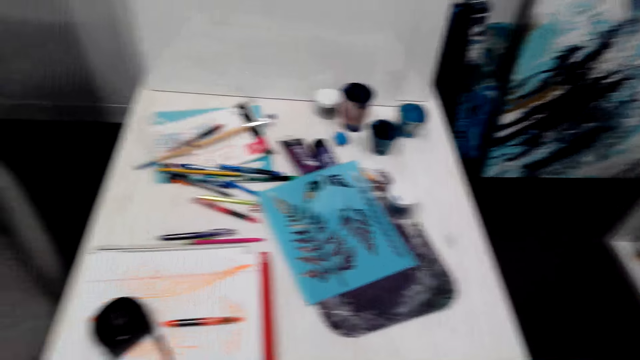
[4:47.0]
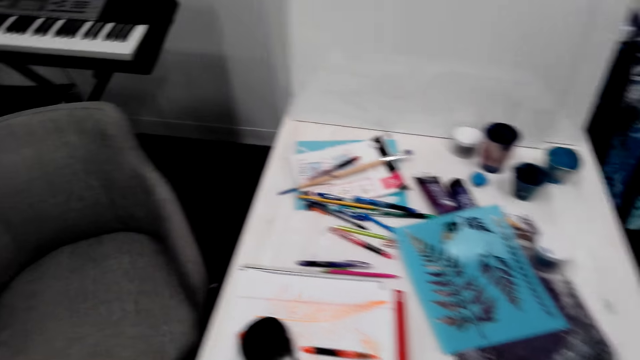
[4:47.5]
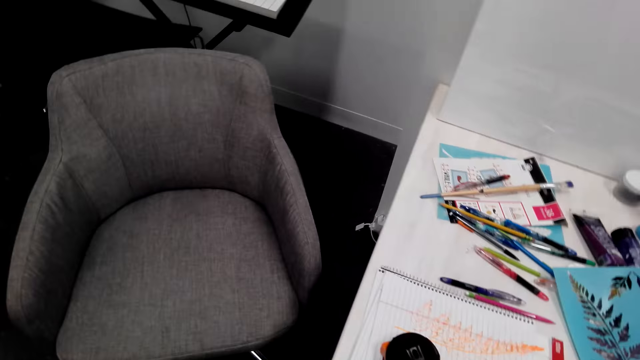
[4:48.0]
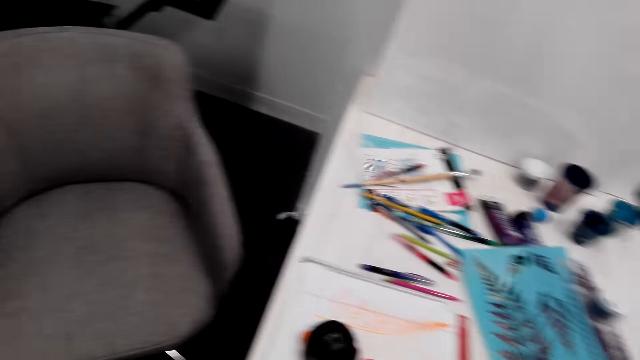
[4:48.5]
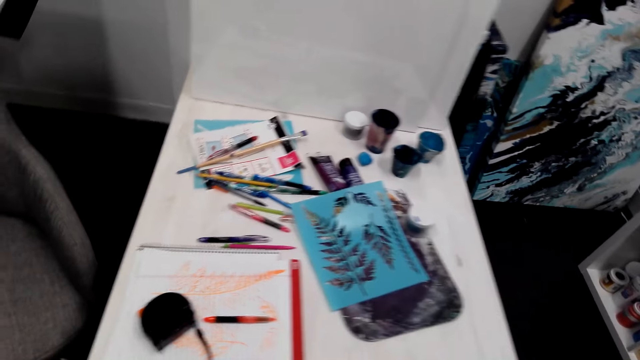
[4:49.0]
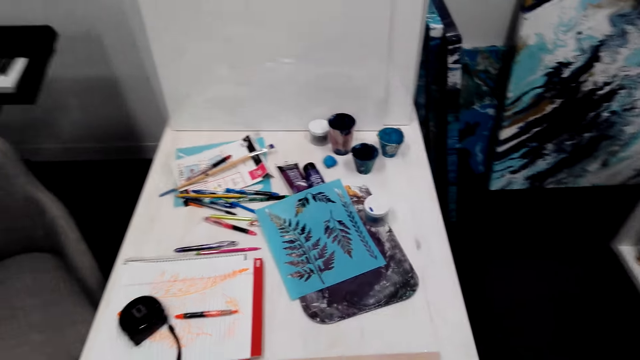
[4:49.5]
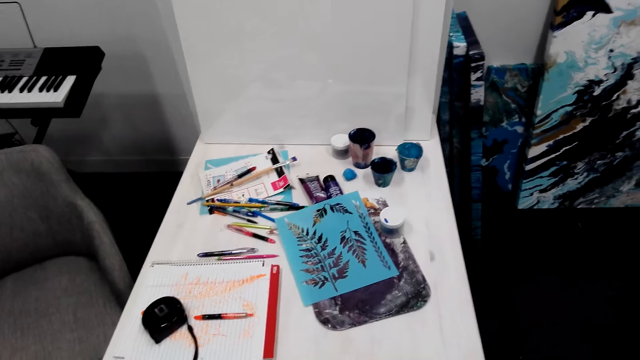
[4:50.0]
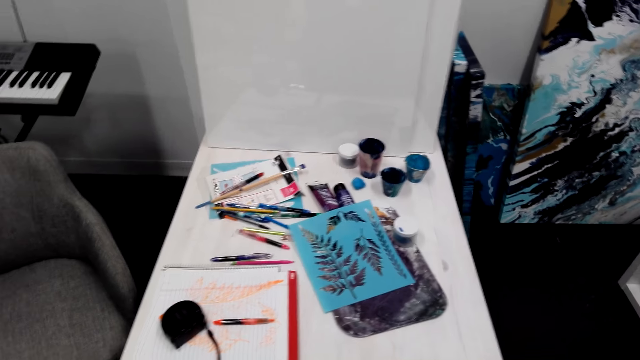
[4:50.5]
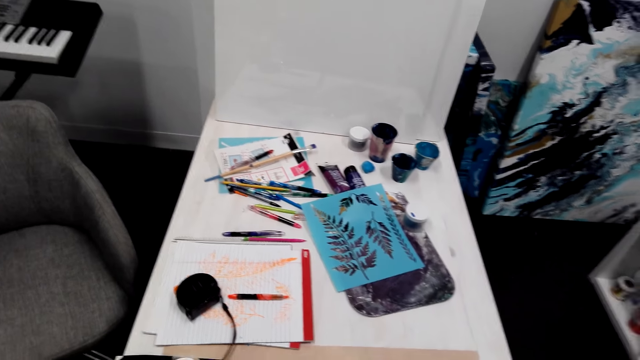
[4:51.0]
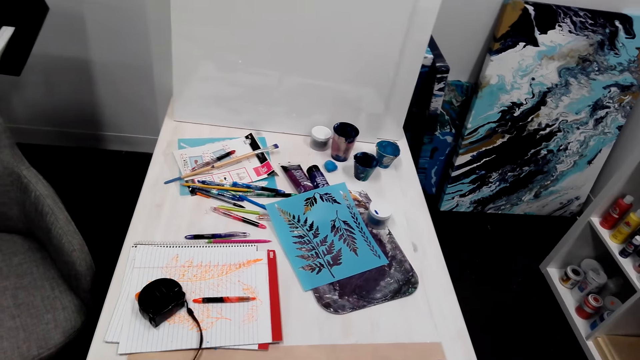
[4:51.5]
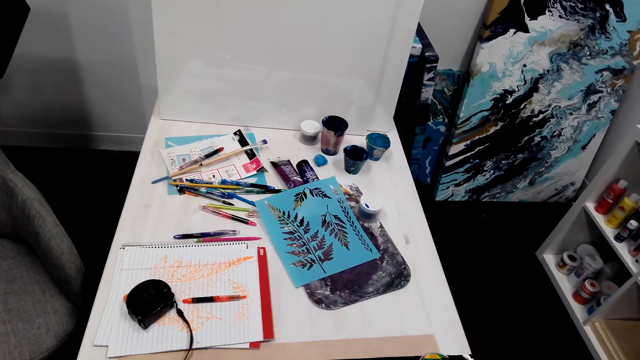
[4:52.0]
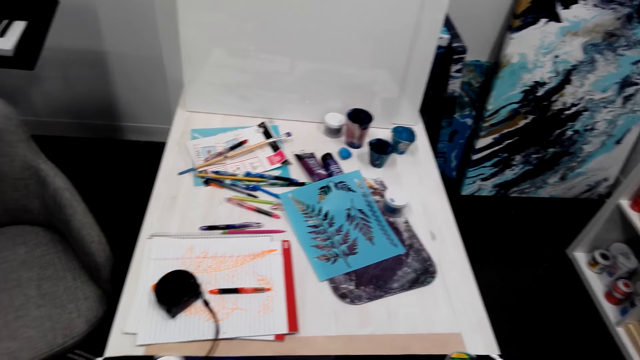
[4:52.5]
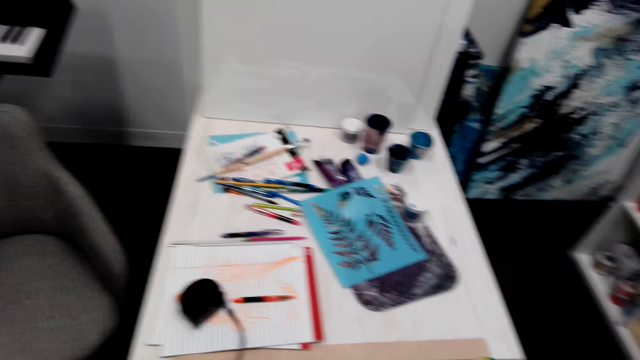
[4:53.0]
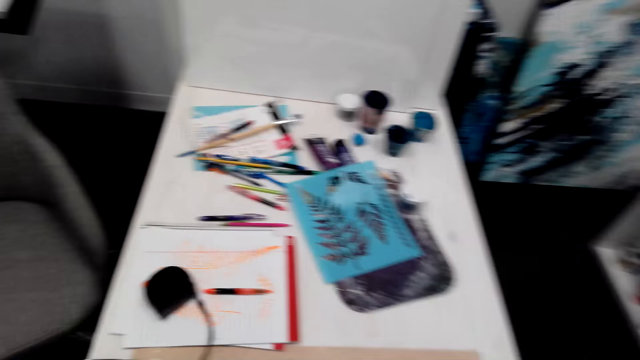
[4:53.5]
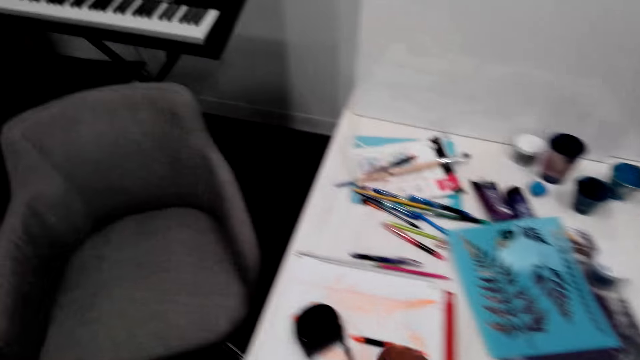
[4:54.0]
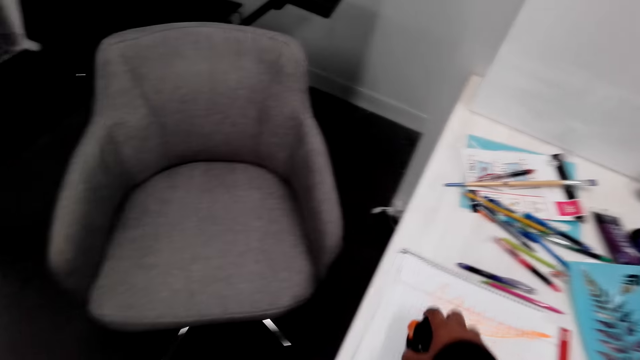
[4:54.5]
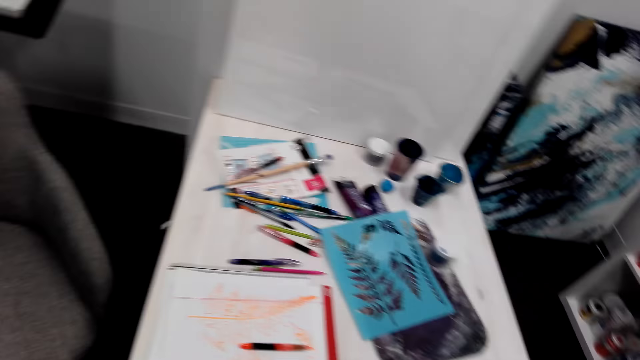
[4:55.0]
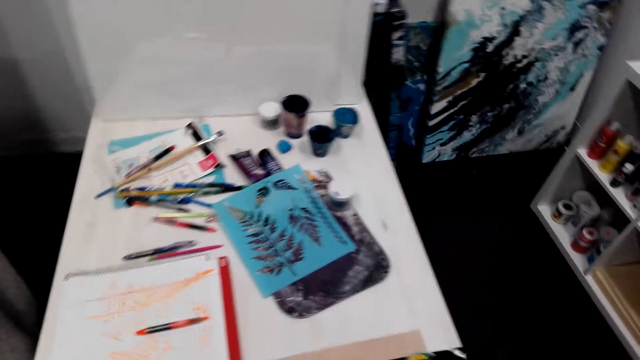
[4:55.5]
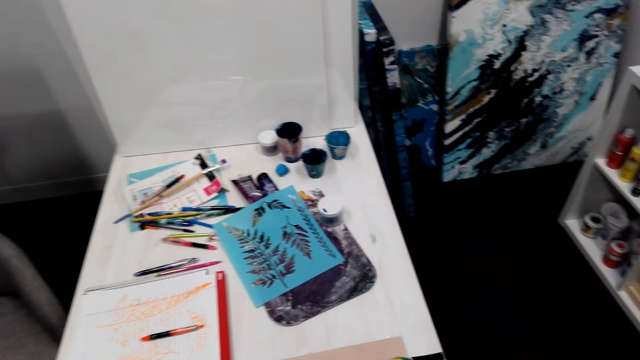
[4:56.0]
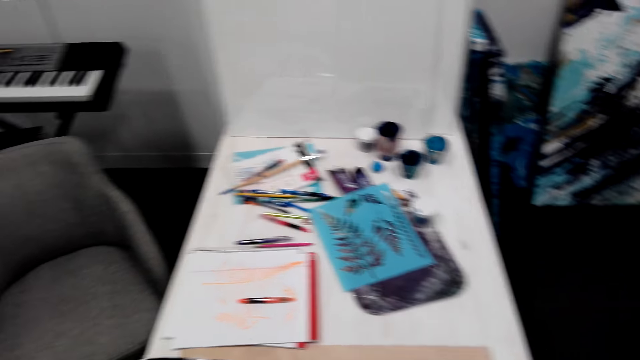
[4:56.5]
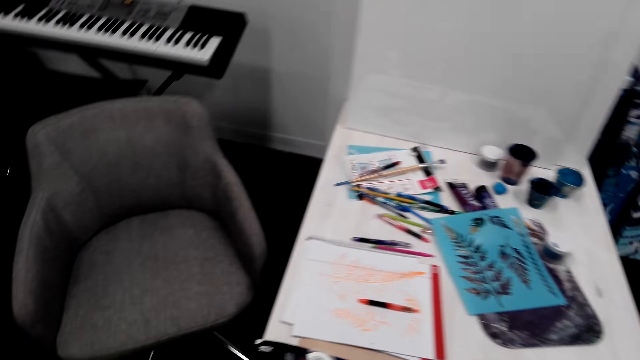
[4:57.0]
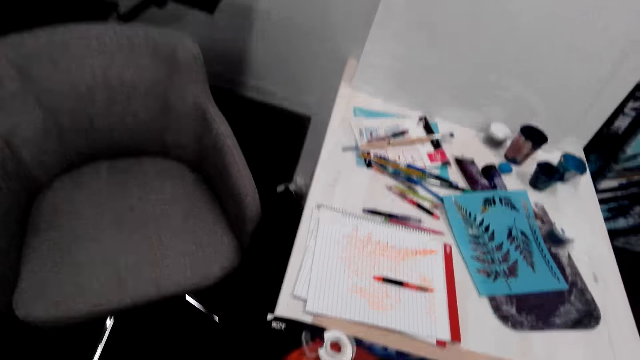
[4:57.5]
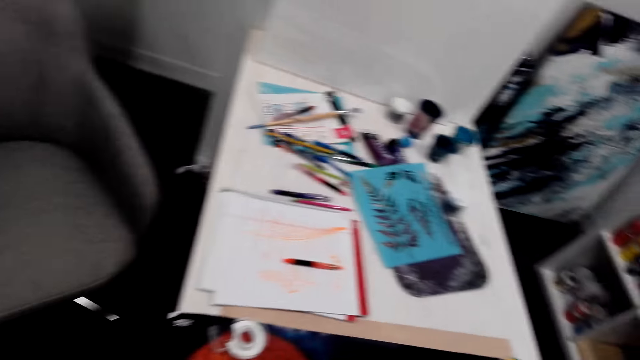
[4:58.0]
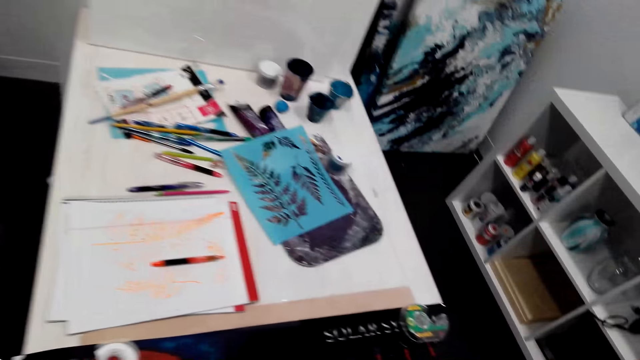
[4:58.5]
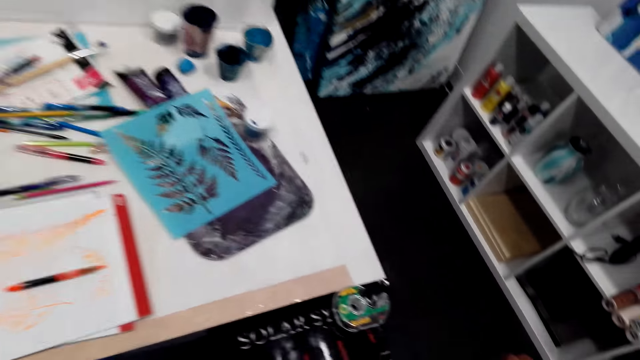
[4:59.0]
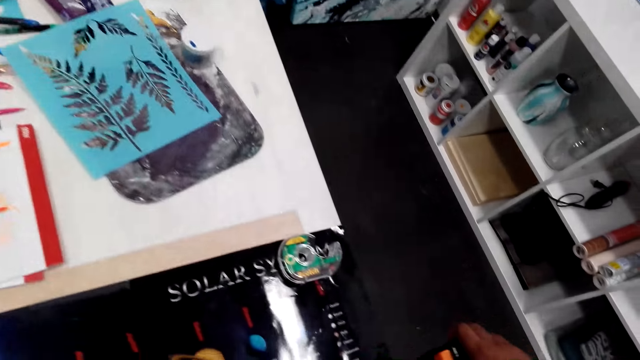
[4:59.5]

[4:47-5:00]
The camera wearer picks up the tape measure. They measure the wallpaper.

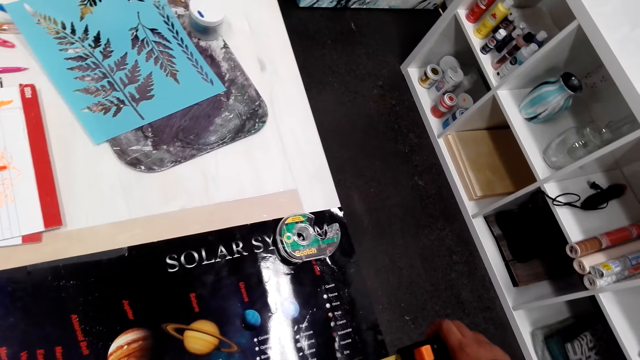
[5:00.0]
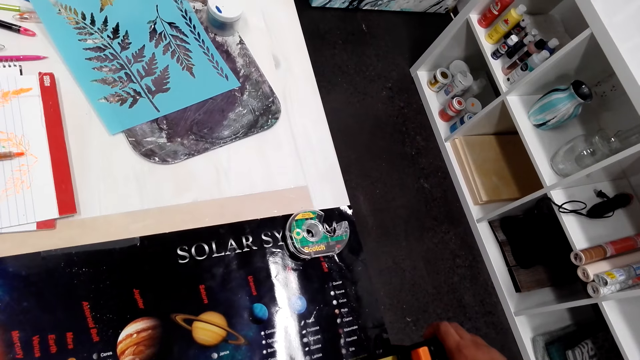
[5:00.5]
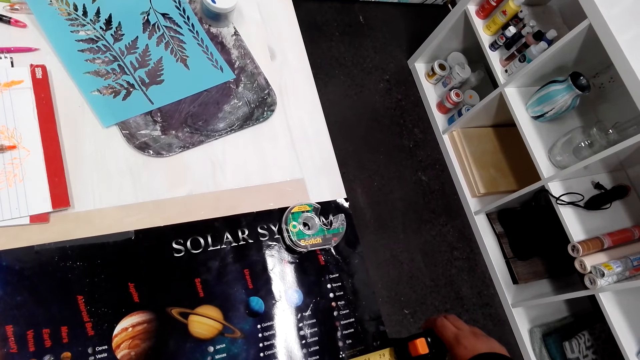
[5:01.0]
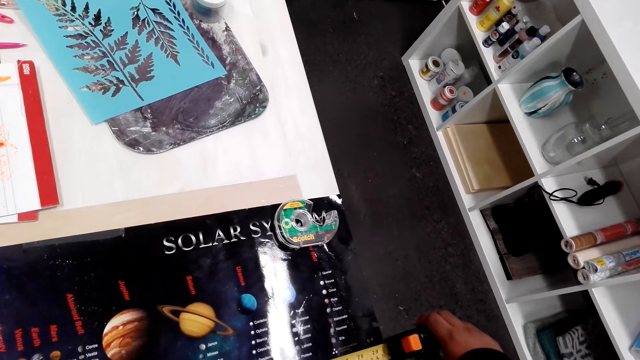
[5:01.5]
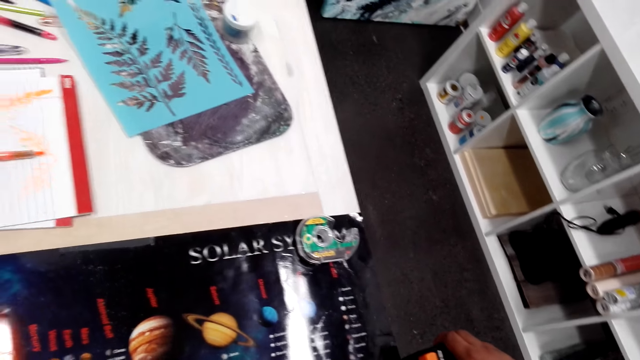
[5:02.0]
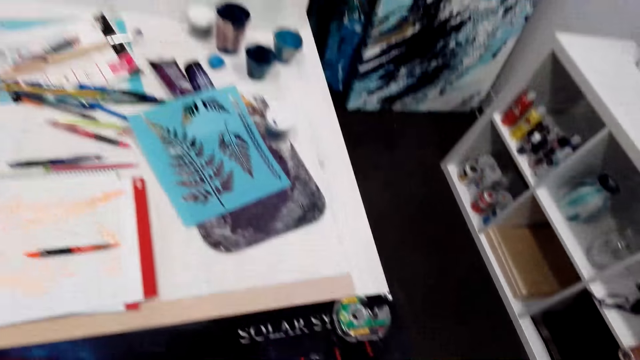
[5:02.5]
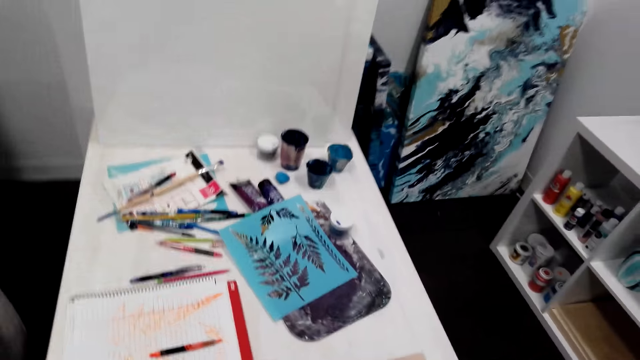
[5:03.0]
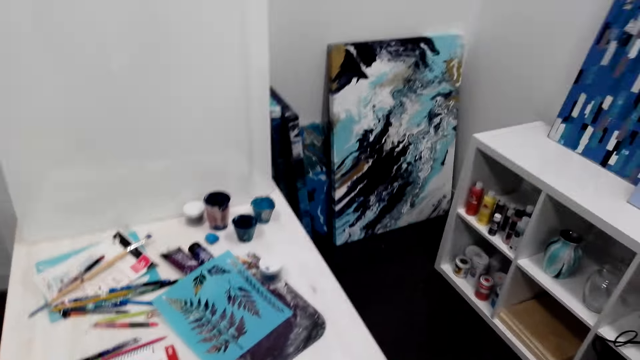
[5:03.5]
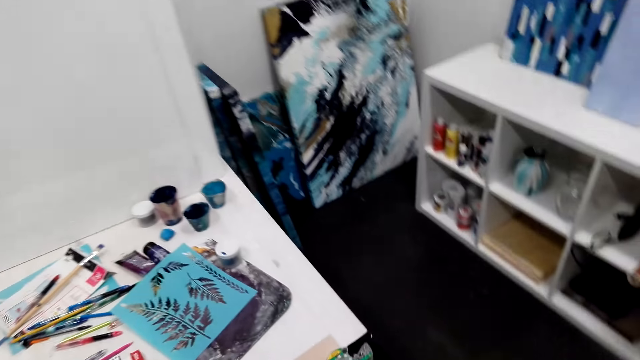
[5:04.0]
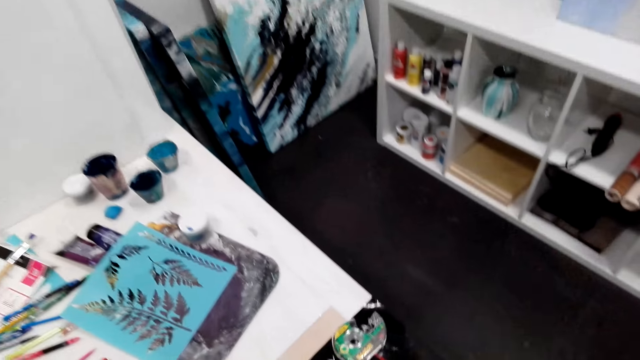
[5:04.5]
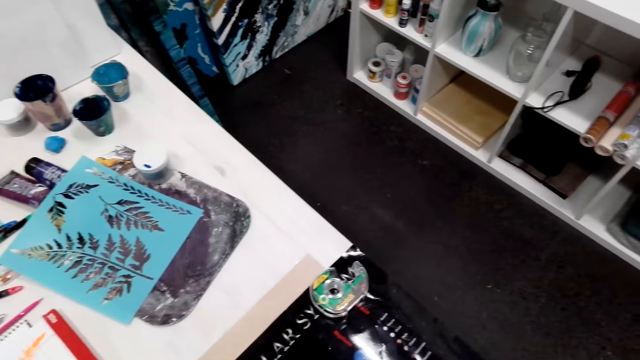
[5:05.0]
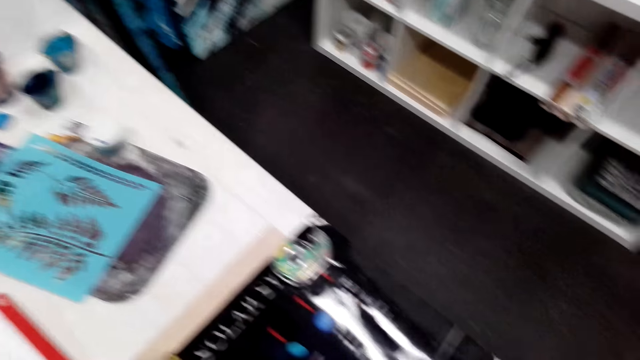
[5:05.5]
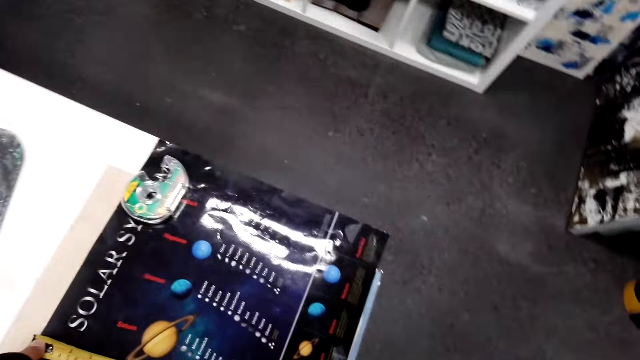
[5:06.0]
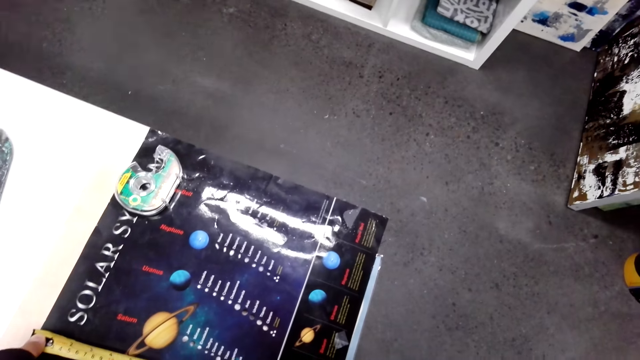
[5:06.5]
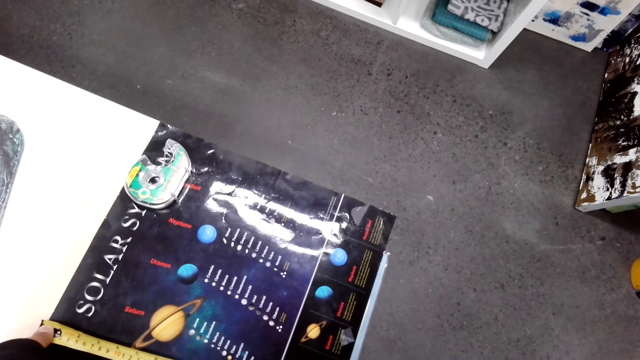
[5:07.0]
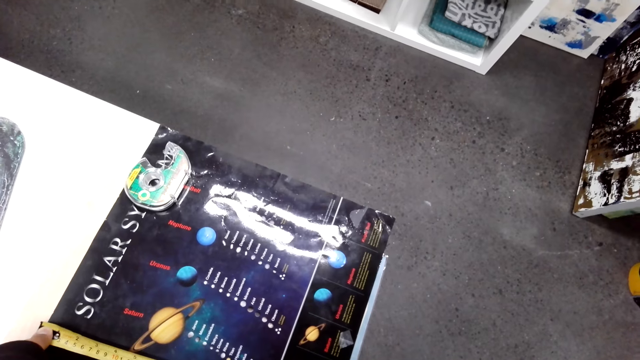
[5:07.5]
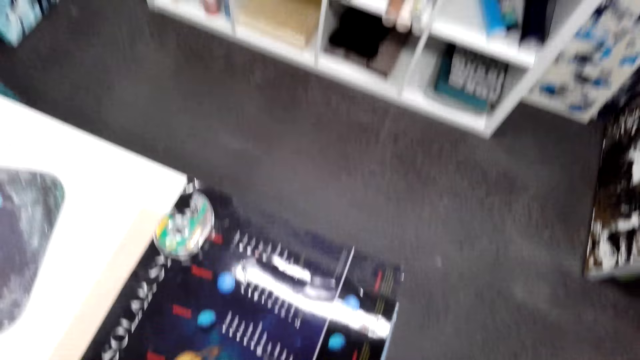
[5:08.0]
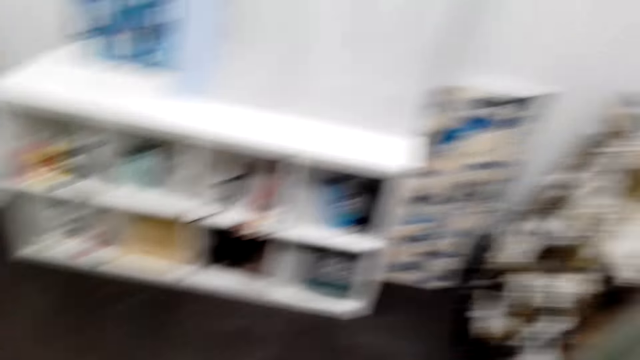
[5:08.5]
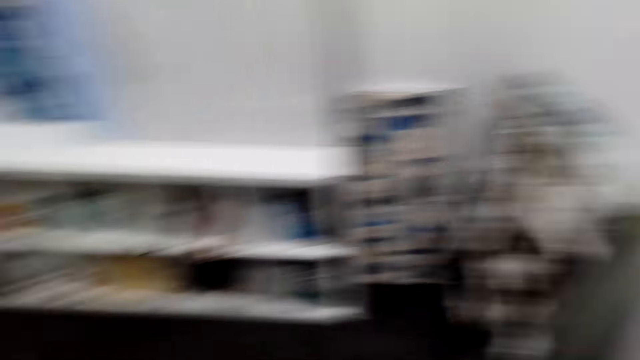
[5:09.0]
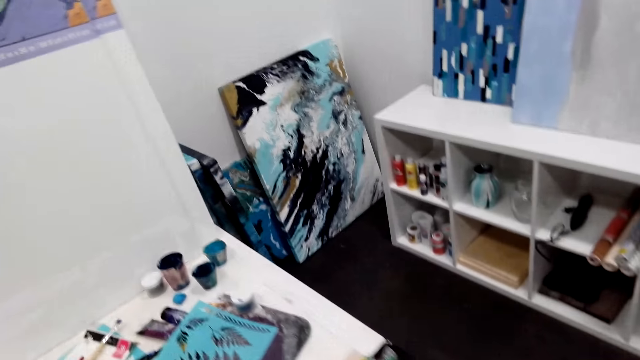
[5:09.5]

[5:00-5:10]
The camera wearer measures the black book.
